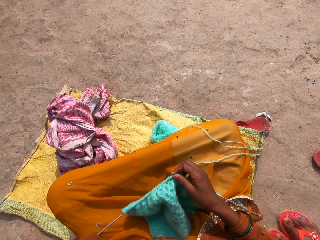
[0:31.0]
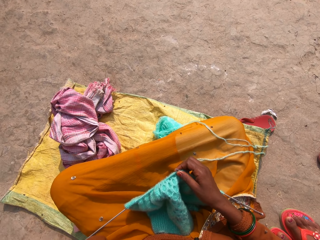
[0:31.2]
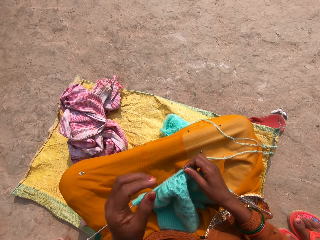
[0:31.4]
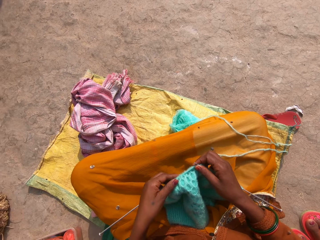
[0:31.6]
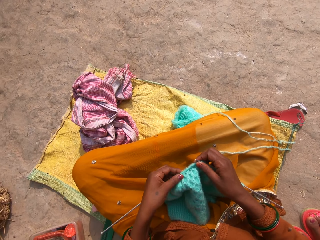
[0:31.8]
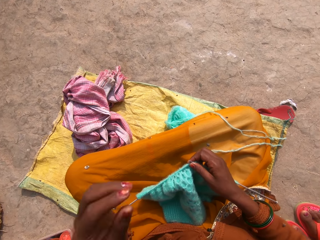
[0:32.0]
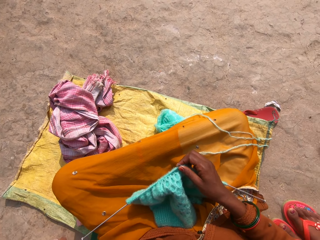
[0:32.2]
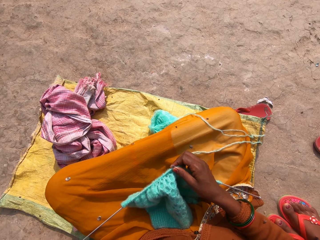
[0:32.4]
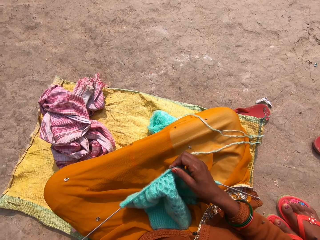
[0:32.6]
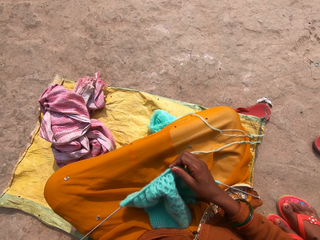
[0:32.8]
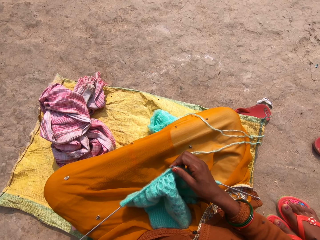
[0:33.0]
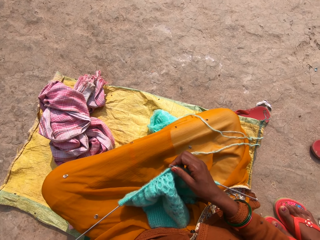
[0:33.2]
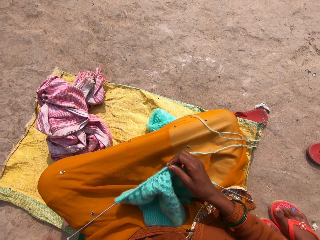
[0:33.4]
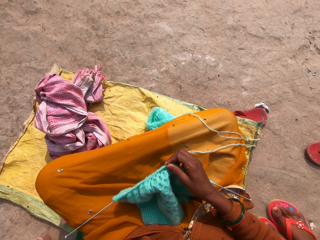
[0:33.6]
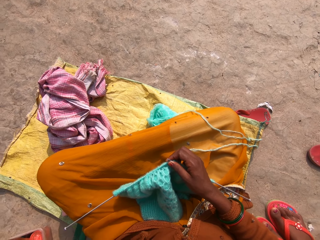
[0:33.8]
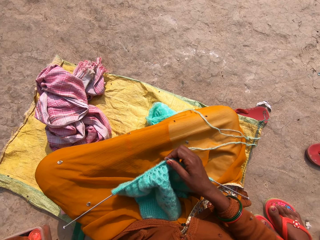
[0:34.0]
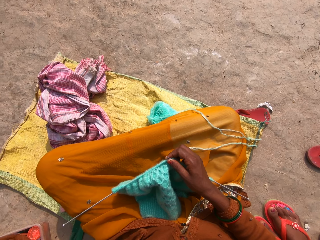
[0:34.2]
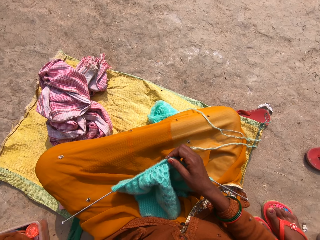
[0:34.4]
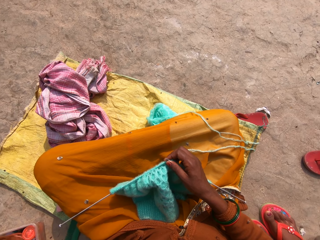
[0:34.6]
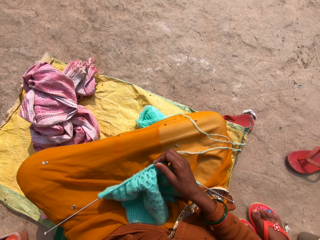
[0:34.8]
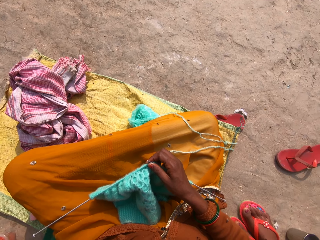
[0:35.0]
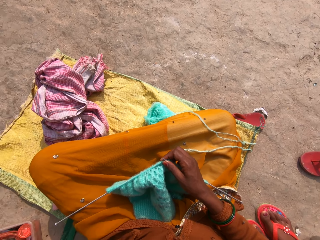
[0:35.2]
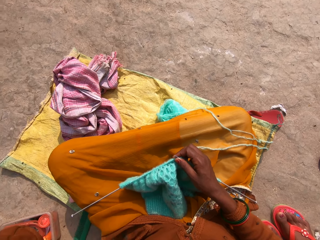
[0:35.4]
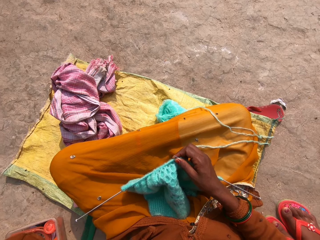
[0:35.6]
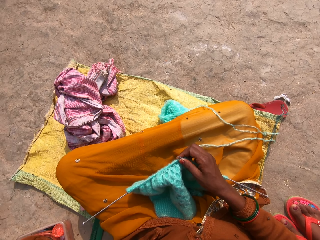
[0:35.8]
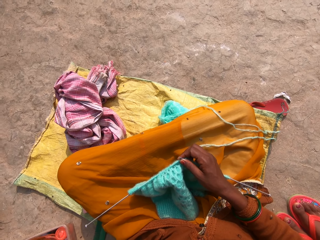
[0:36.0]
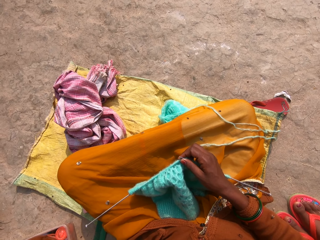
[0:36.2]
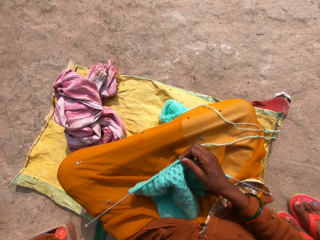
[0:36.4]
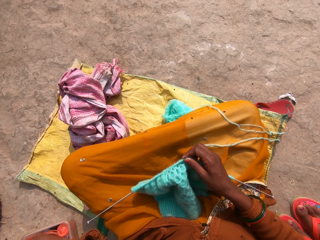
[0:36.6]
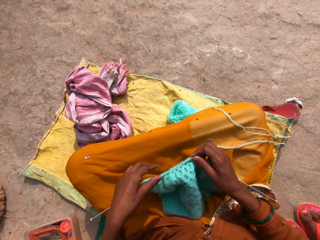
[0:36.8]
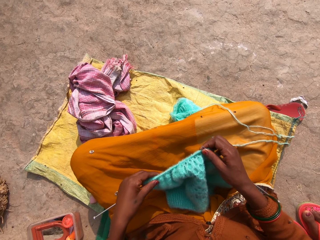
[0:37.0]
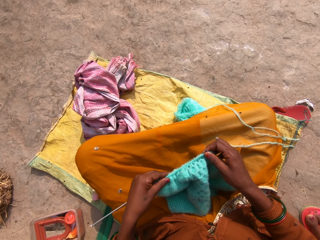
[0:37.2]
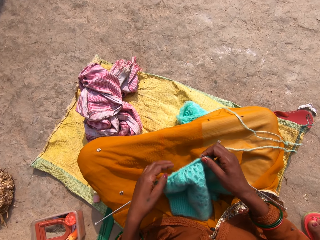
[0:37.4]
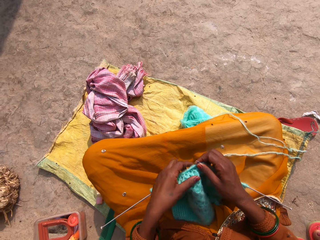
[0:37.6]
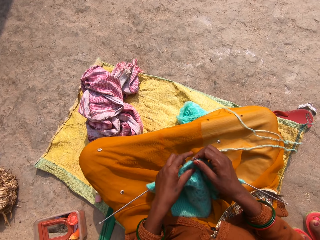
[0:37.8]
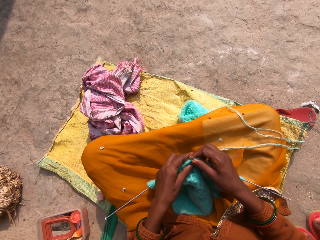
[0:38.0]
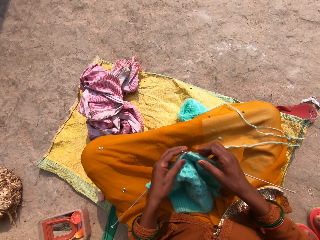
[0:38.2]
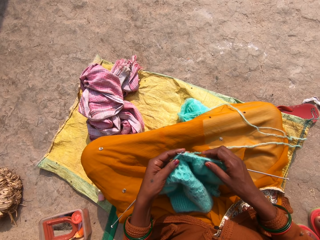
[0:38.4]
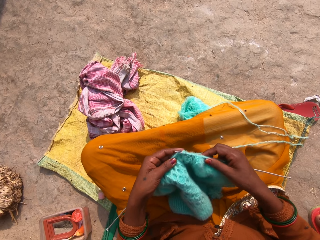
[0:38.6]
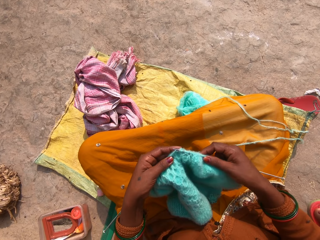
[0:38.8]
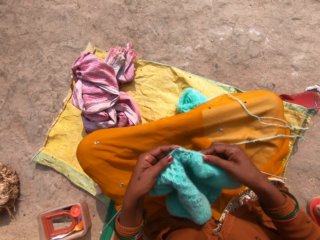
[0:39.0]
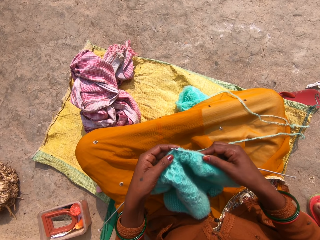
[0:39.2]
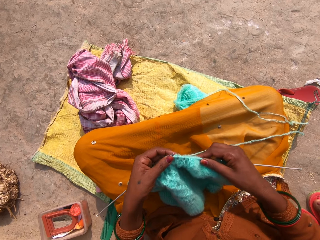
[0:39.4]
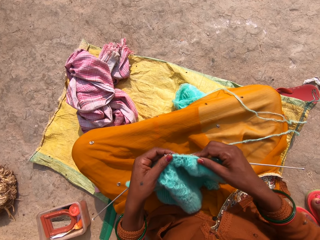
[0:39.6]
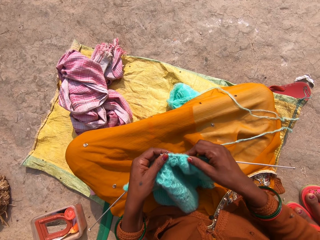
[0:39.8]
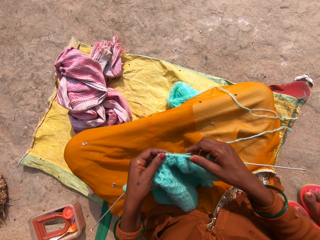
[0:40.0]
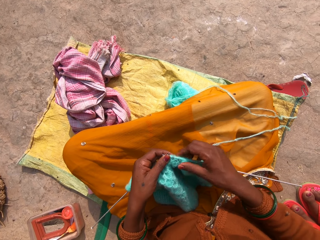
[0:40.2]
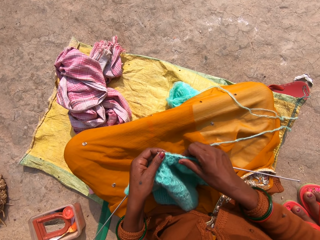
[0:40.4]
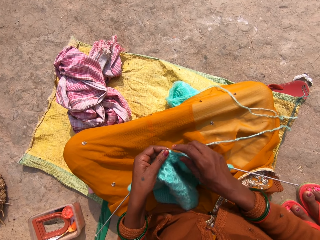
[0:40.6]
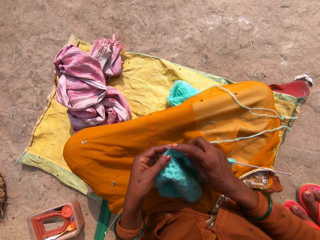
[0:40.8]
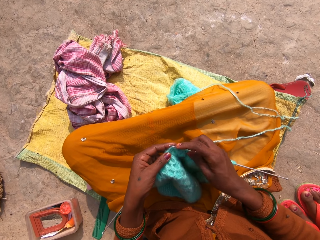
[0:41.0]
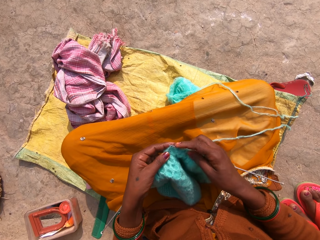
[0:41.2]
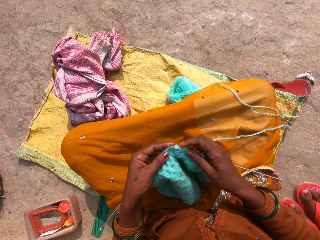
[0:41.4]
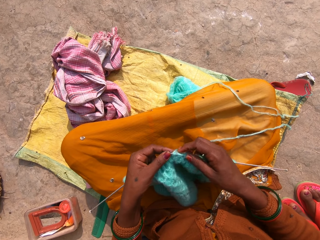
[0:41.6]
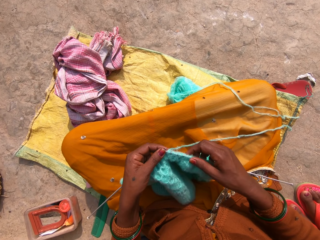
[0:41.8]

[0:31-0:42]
The camera wearer touches the fabric with her left hand. She holds the fabric. She raises her left hand to her face. She fixes the camera. She pulls the fabric. She adjusts the fabric on the knitting pins. She knits the fabric using a straight needle.

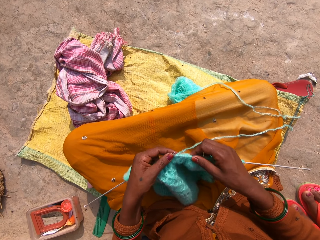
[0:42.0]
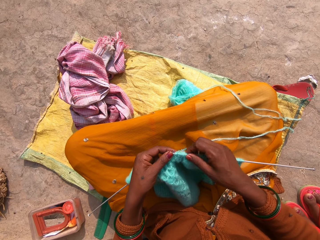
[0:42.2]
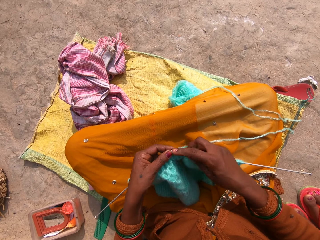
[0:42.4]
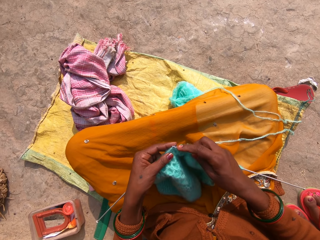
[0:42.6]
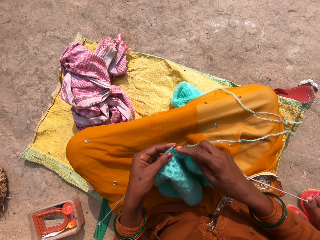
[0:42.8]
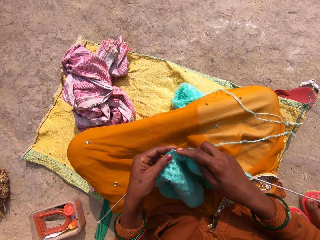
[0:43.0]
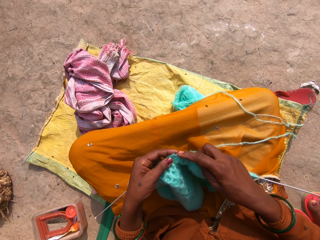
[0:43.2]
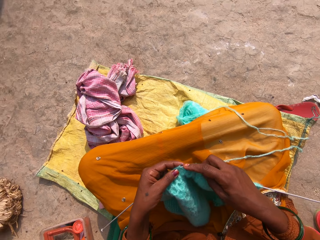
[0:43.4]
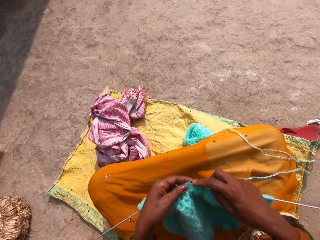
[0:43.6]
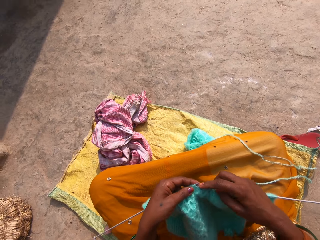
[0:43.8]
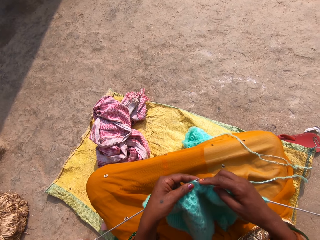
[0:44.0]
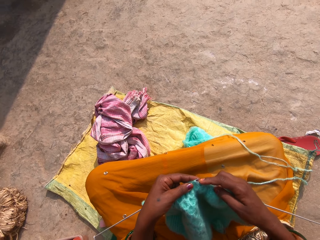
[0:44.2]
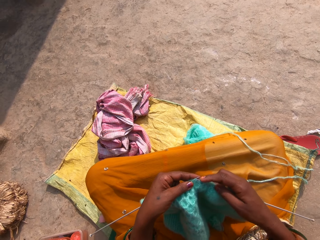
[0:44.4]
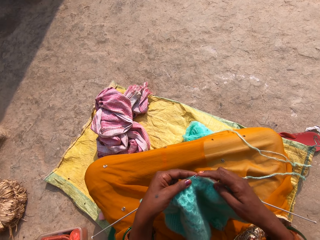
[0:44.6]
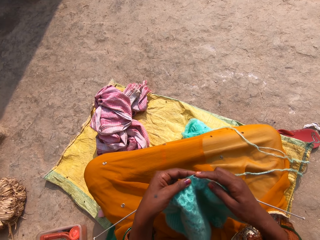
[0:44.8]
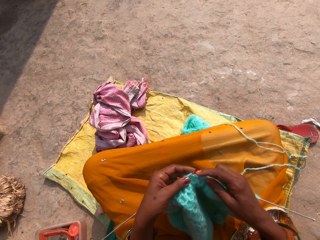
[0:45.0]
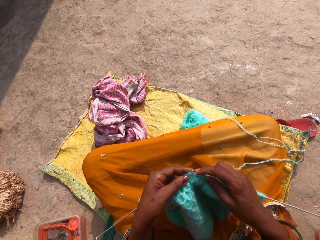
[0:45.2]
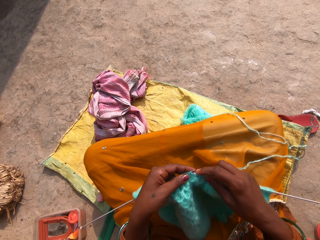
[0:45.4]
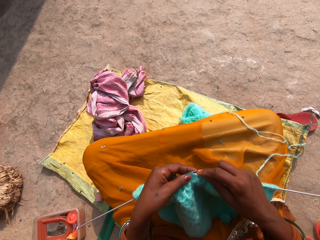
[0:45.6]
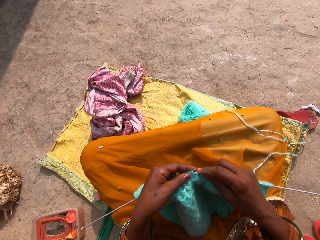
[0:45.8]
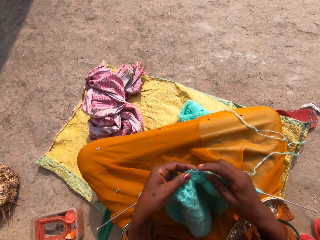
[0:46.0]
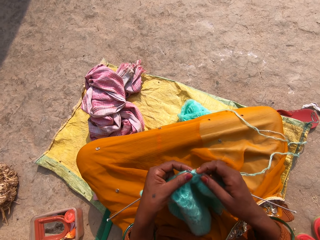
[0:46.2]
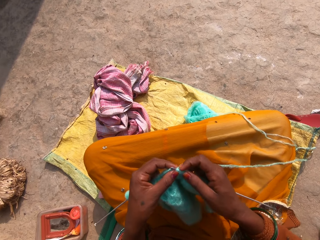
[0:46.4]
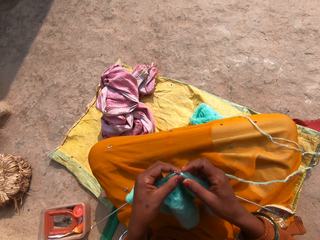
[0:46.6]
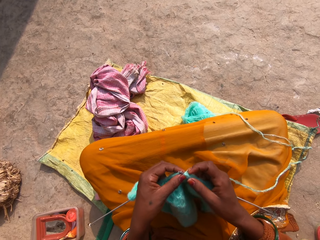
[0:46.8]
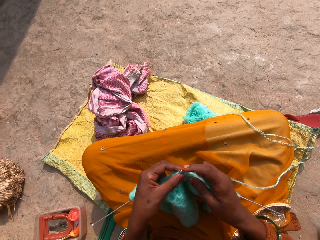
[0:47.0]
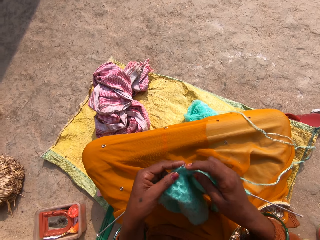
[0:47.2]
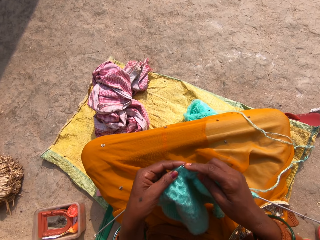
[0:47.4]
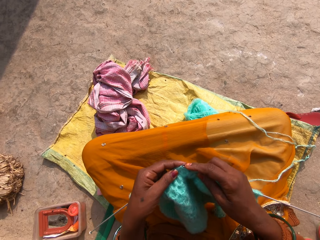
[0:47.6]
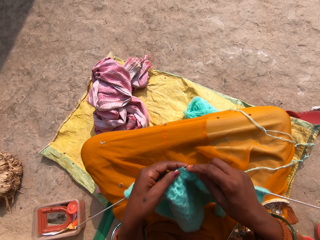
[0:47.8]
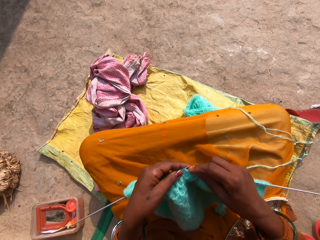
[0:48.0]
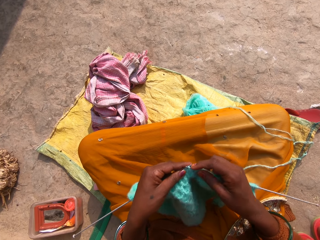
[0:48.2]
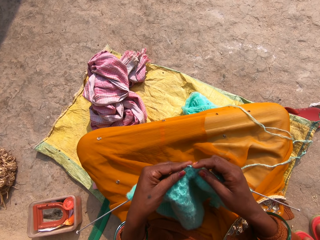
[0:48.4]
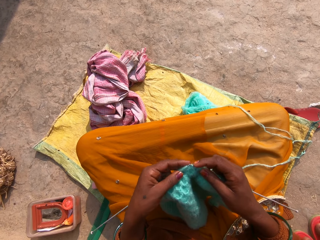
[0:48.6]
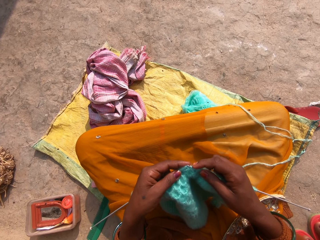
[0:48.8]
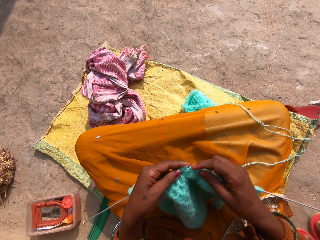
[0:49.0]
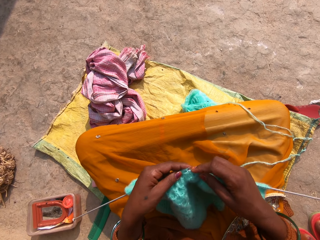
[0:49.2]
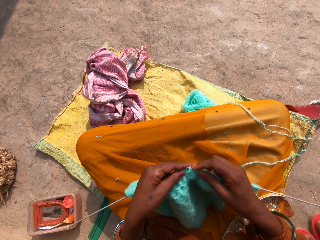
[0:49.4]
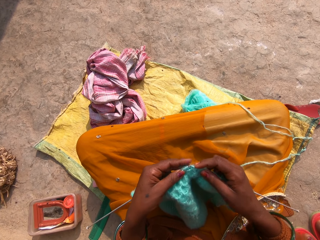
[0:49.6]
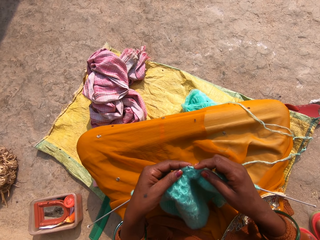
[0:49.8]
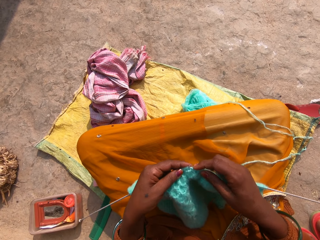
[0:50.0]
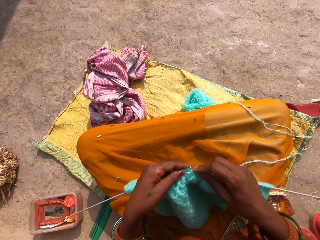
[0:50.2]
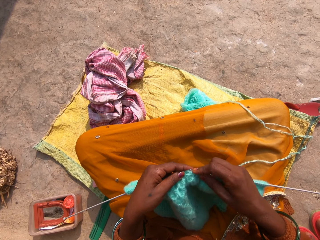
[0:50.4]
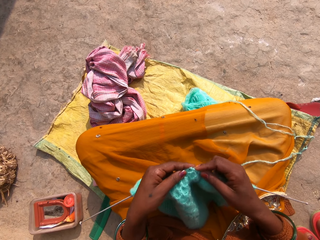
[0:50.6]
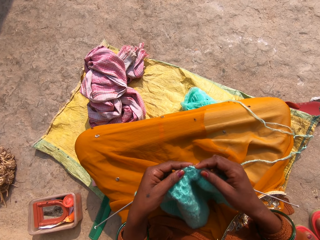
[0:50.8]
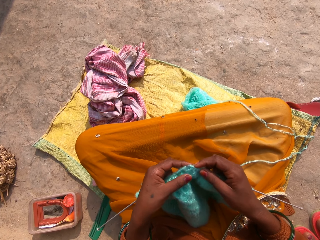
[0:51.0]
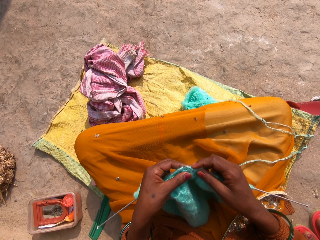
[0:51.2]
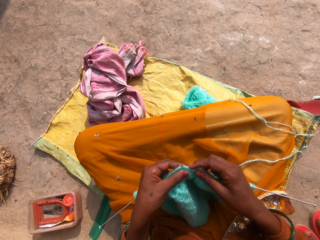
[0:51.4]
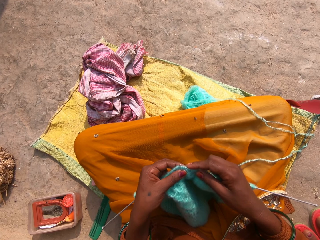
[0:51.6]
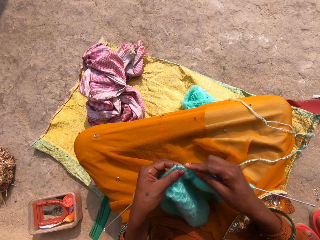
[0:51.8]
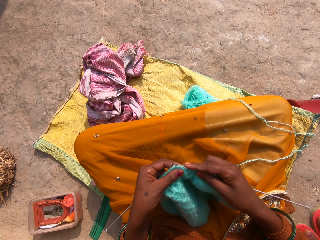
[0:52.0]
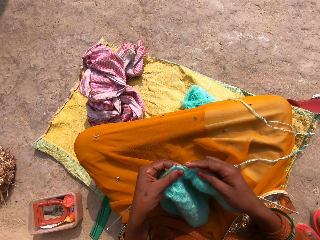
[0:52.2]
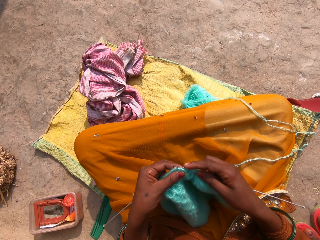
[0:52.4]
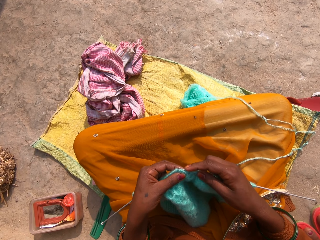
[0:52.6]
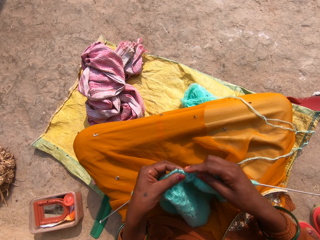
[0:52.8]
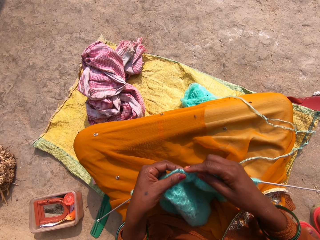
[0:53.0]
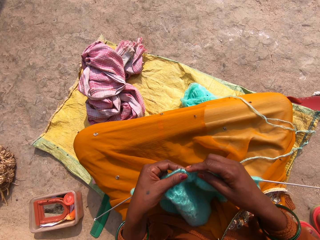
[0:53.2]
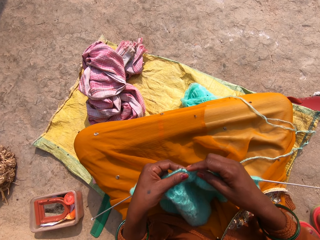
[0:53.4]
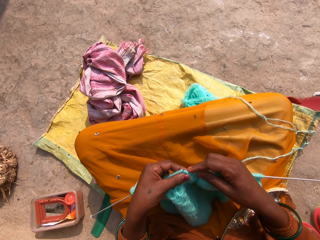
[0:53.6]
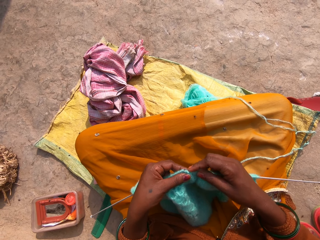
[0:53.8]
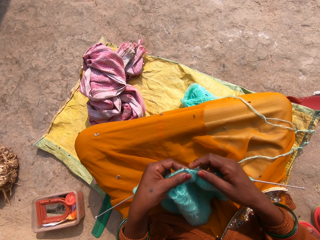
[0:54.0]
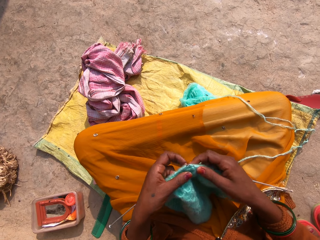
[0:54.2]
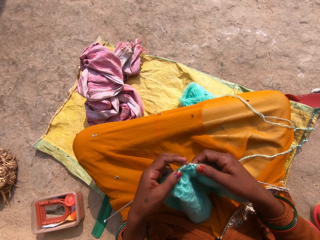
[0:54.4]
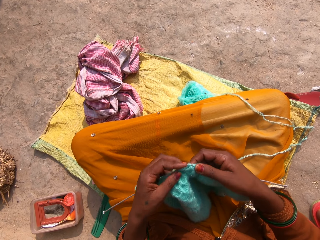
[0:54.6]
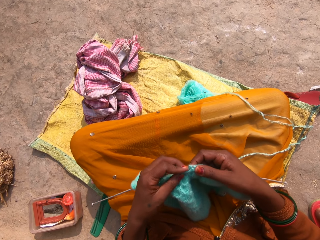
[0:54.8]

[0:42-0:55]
The camera wearer pulls the fabric. They knit the fabric with the knitting pins and a yarn.
